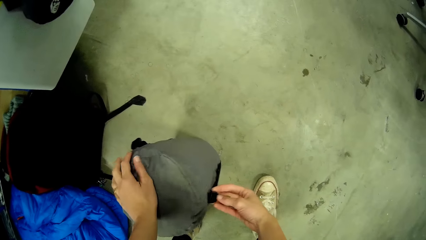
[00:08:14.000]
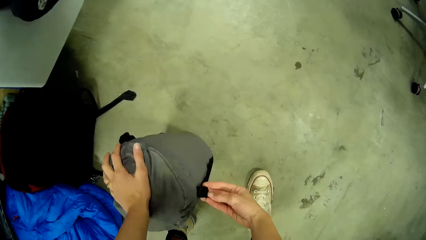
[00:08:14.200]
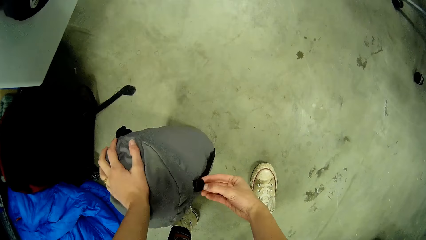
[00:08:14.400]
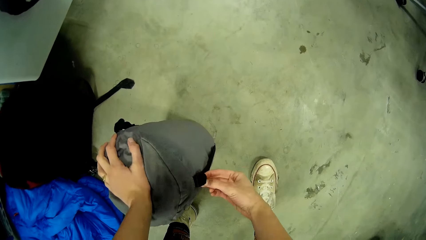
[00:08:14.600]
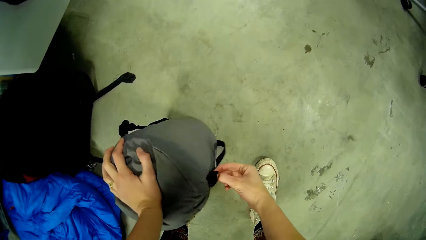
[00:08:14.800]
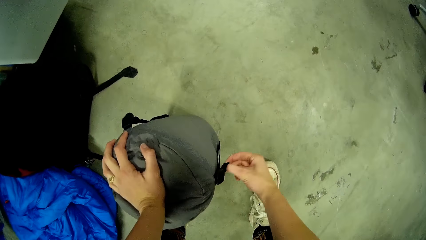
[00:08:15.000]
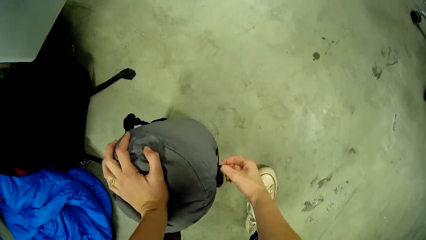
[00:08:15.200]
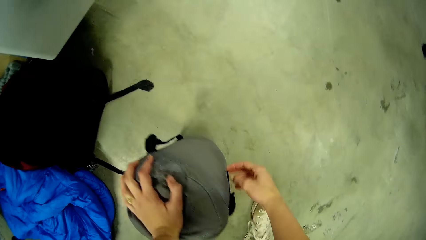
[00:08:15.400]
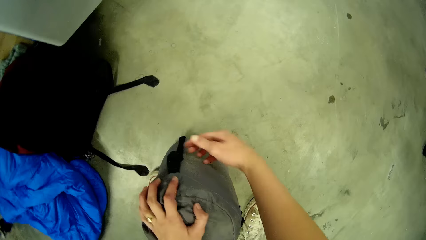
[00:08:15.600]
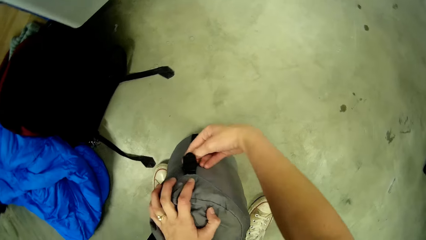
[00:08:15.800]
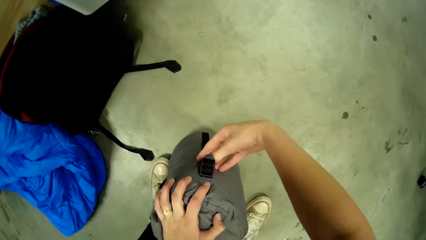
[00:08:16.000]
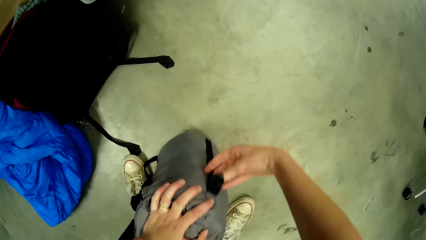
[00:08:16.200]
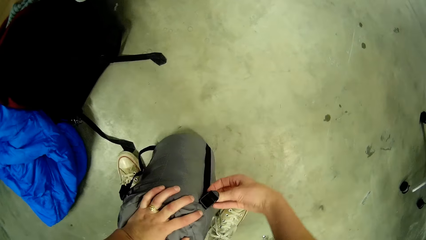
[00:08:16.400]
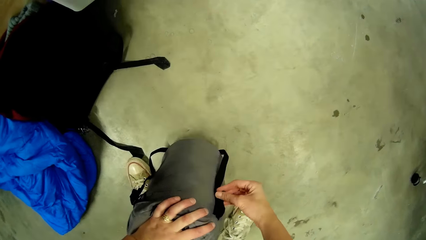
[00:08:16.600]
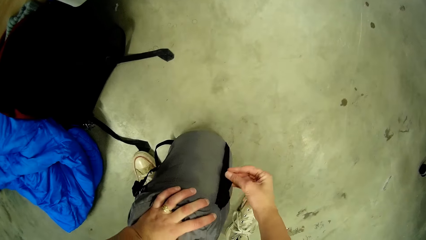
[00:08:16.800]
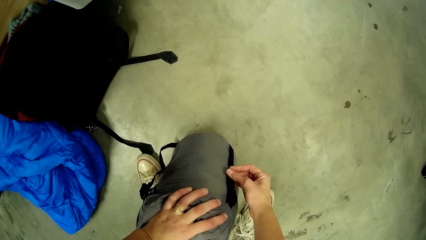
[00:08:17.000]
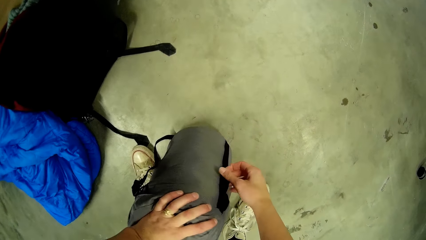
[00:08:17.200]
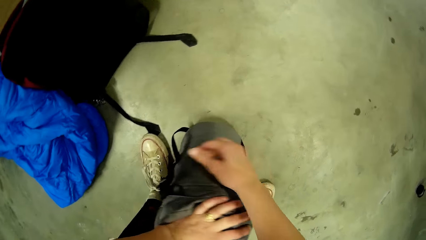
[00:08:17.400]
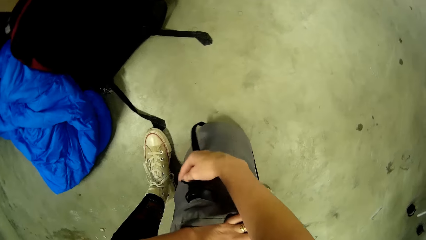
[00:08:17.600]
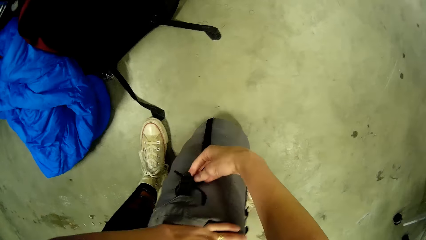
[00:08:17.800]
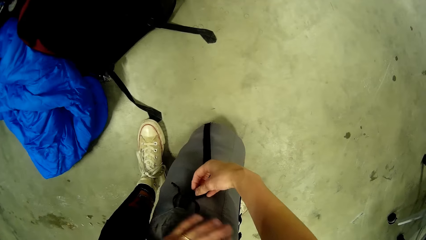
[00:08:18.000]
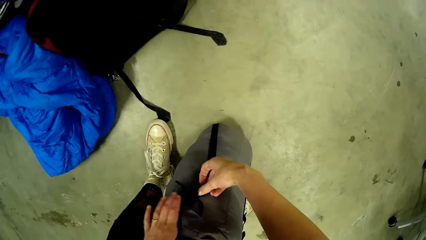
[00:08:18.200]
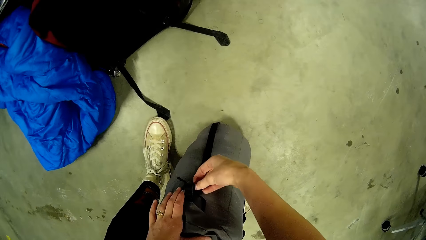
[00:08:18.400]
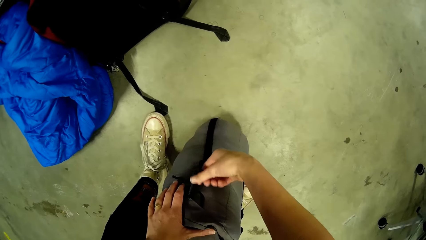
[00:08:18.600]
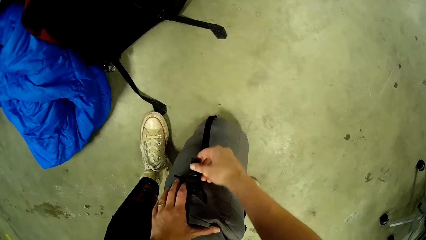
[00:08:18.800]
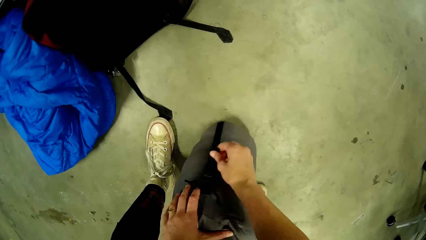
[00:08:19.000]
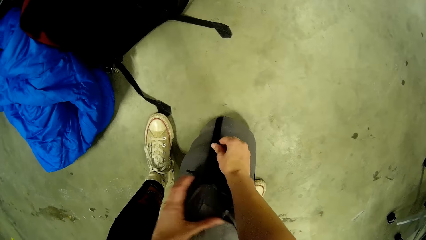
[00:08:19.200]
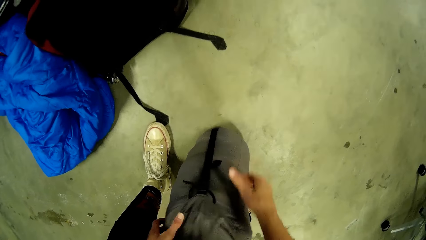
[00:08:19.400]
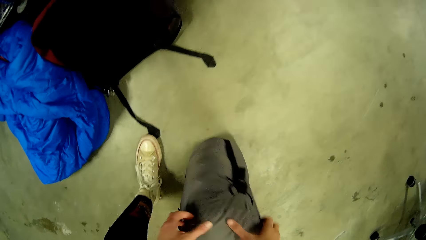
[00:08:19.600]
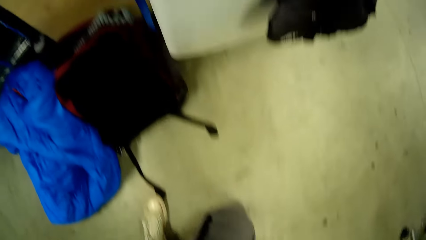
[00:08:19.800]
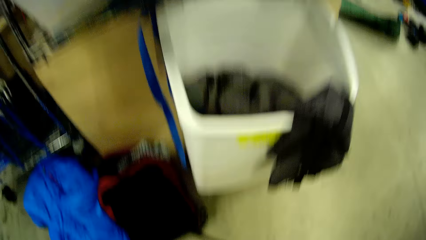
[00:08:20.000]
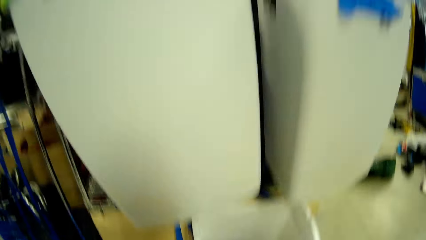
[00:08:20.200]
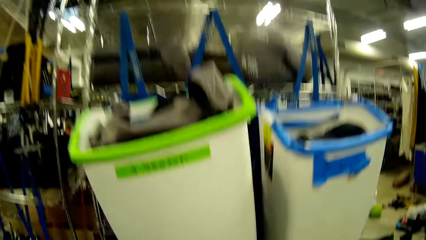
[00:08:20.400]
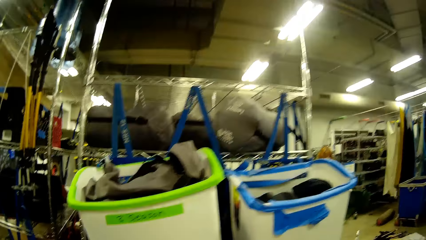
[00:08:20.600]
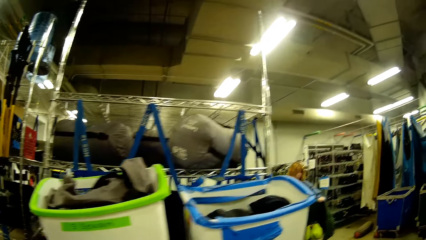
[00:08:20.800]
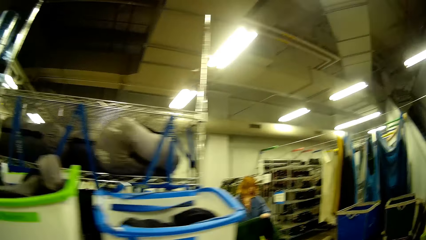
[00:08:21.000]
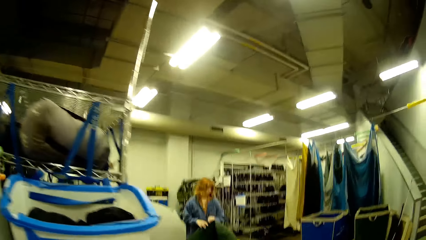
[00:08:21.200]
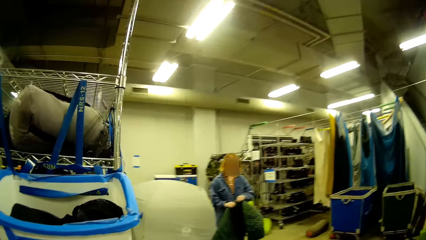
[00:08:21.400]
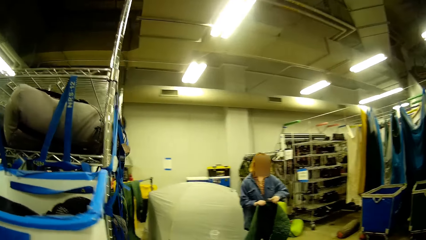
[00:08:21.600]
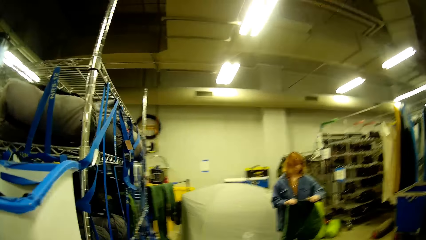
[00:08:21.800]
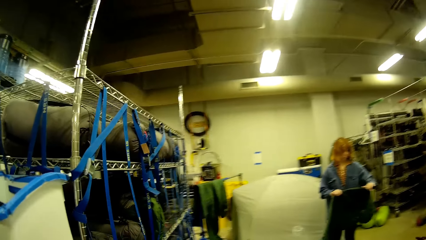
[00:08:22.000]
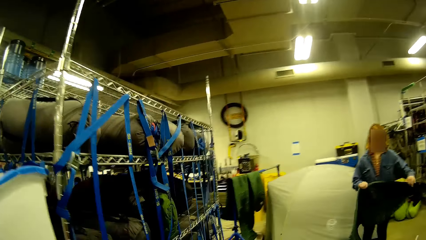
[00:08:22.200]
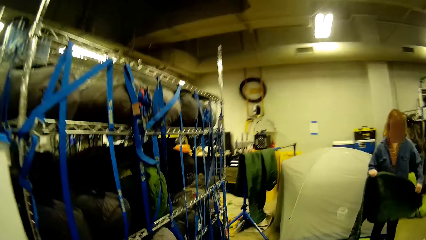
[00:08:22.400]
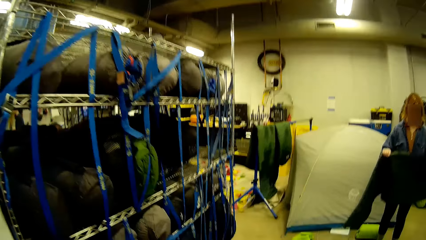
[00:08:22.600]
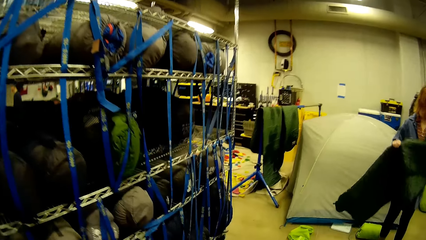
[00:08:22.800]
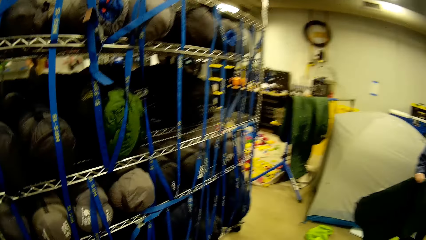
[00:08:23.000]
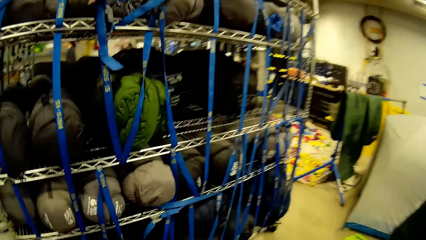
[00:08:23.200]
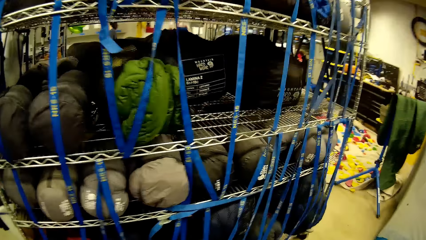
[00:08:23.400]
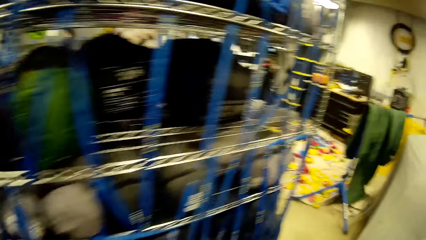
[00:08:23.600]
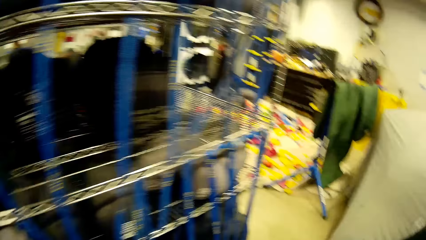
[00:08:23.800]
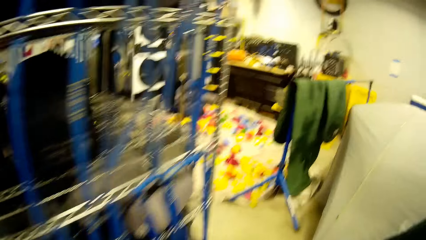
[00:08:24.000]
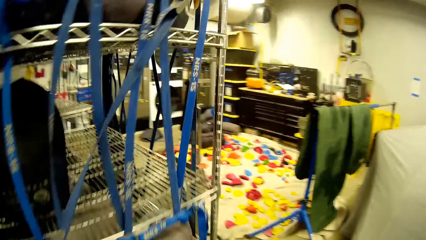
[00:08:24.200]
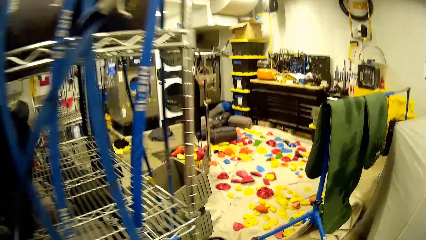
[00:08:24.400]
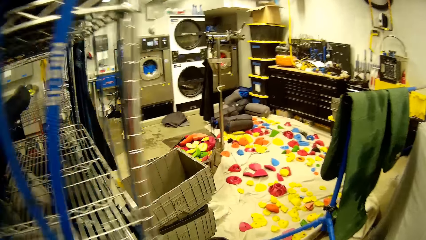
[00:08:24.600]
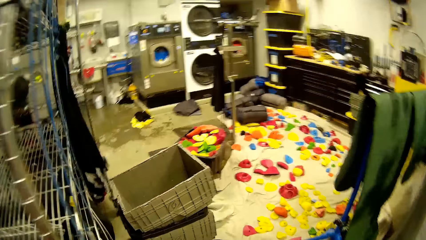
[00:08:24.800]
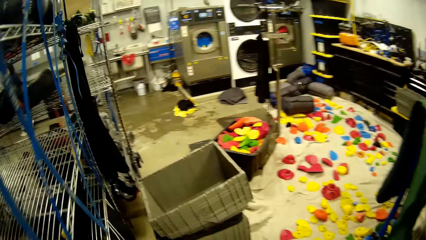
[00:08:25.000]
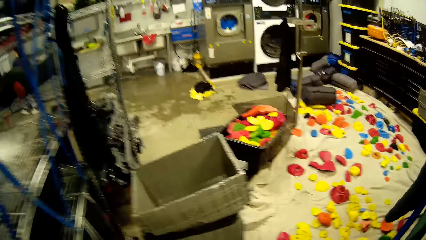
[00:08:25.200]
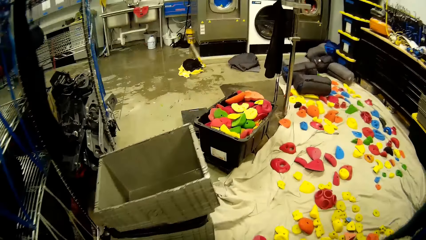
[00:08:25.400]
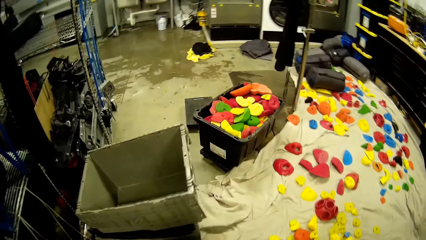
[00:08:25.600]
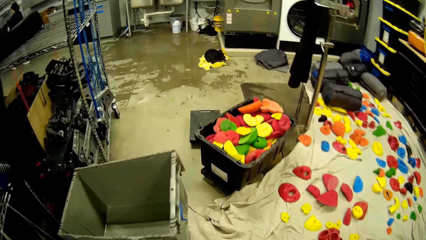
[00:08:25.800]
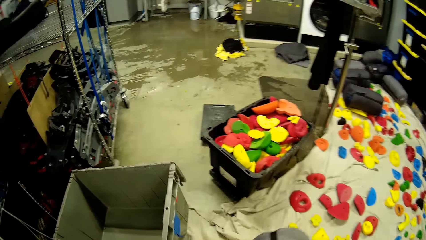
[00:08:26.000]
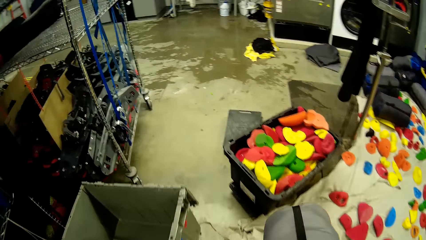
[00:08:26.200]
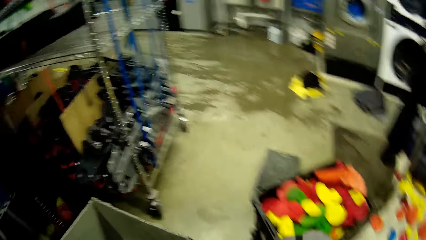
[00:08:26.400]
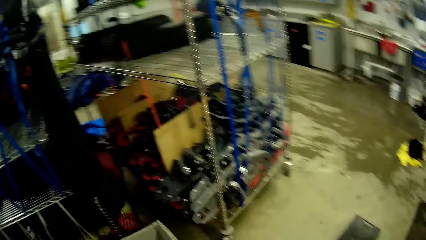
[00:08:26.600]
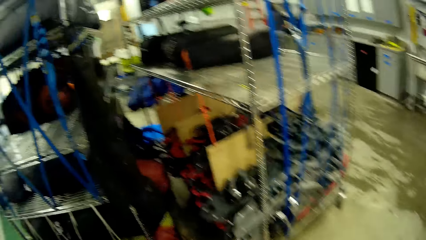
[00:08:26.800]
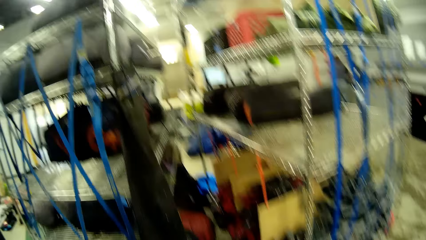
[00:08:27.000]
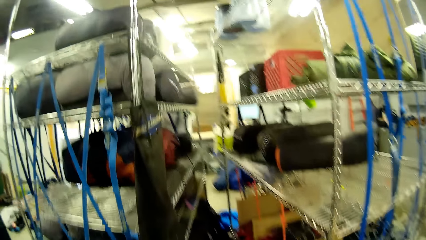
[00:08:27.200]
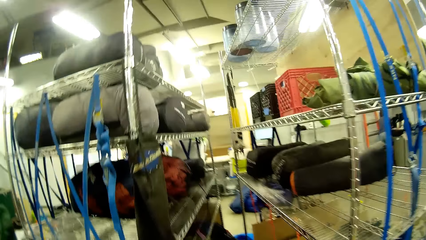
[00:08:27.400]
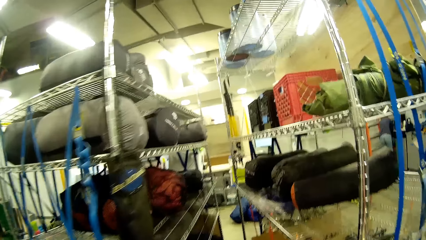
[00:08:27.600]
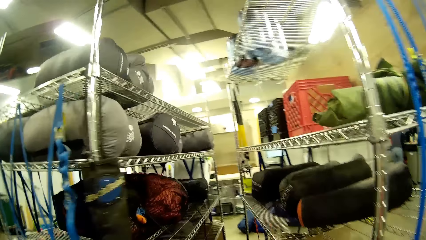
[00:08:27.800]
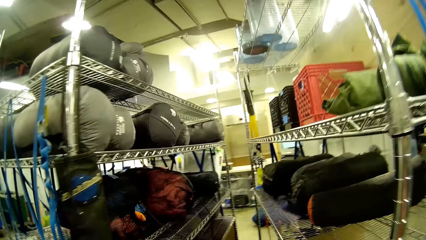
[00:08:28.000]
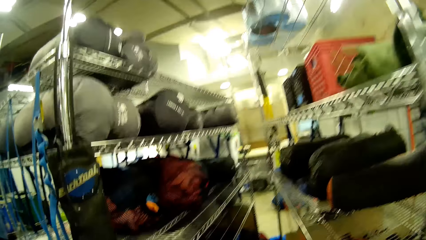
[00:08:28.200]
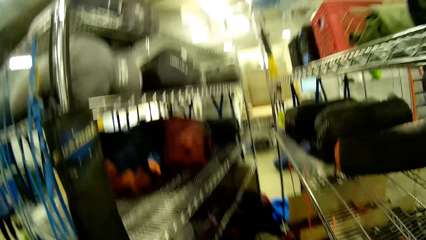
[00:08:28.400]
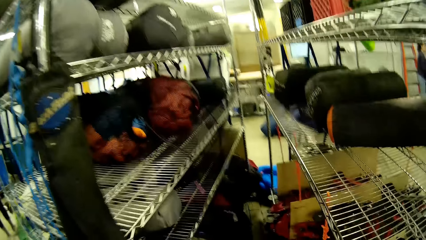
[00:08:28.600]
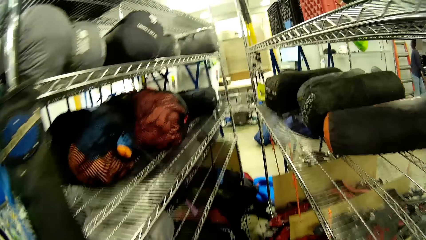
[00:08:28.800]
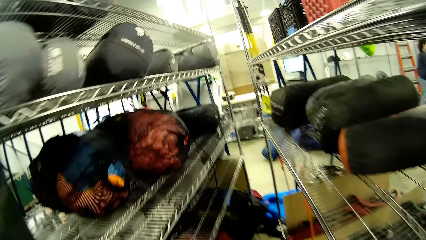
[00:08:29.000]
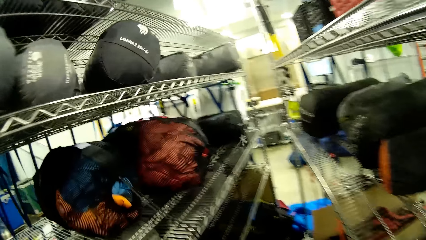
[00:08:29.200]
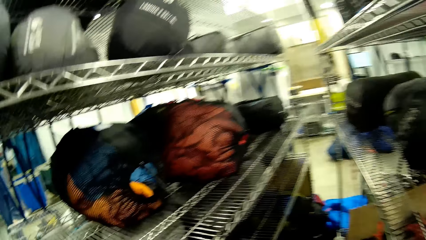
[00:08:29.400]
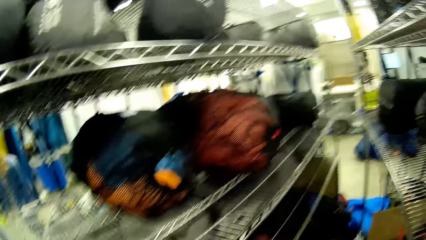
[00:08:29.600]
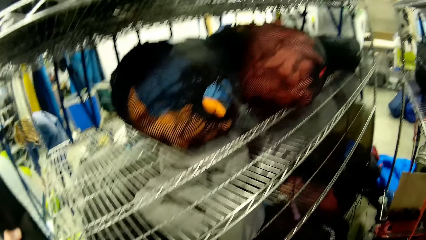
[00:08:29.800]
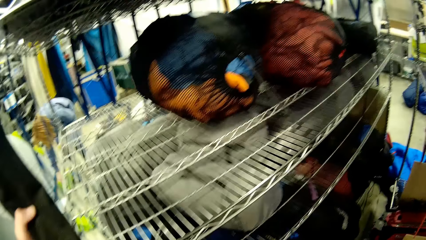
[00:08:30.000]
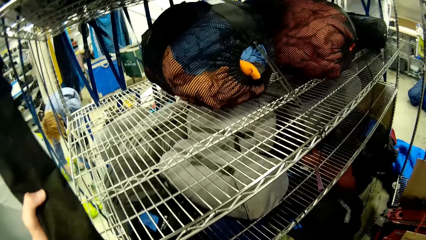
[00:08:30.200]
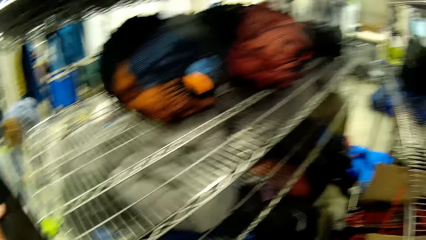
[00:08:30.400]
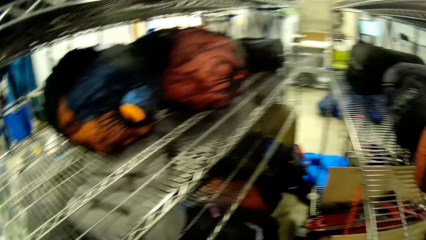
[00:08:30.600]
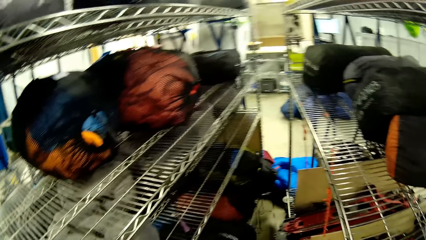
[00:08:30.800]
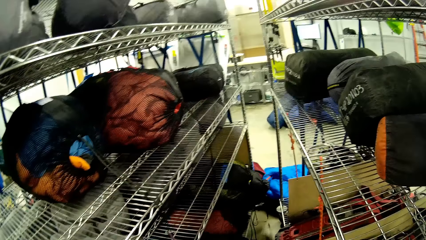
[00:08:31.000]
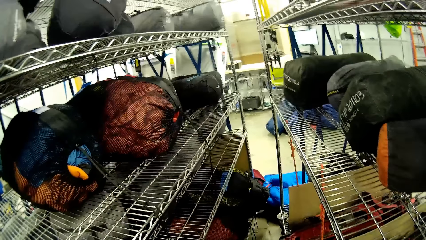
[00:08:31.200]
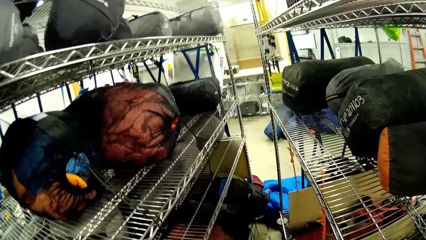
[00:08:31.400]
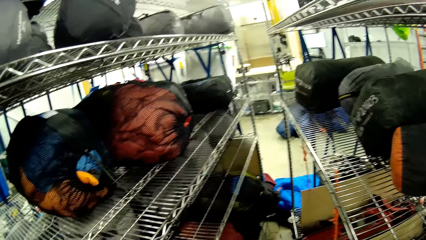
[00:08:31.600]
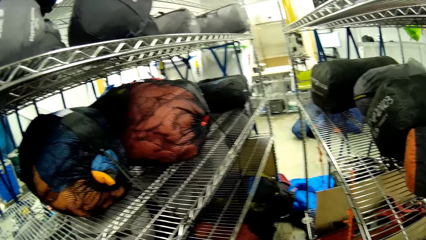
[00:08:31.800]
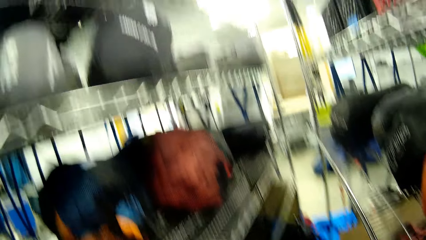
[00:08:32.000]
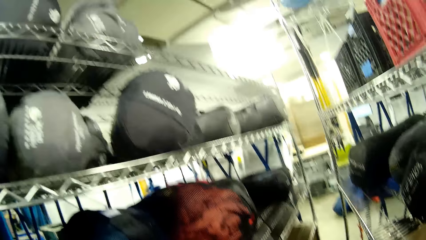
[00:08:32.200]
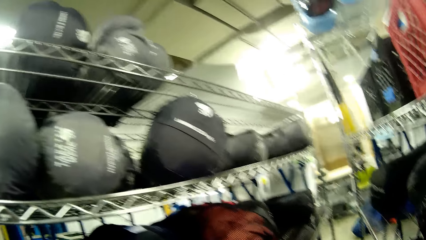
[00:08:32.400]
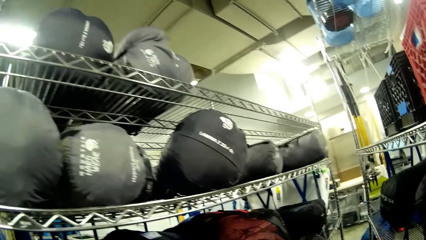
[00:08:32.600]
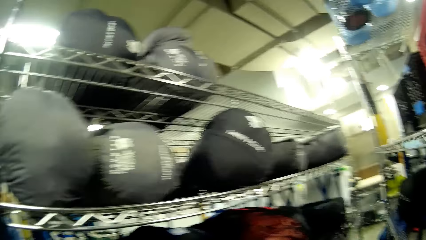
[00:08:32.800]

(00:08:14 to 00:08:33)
The camera wearer walks. A woman folds the sleeping bag. The camera wearer walks towards a storage rack. They stand. The woman bends.
